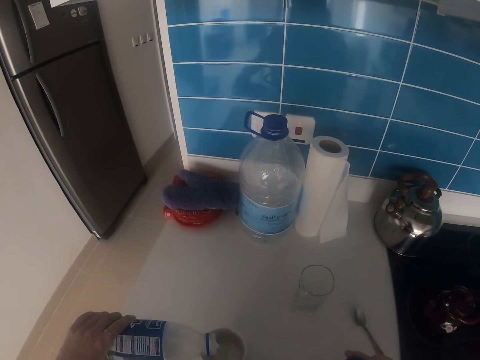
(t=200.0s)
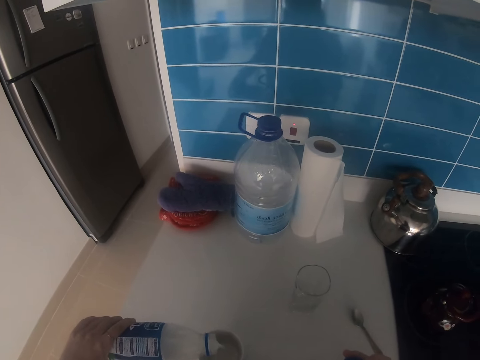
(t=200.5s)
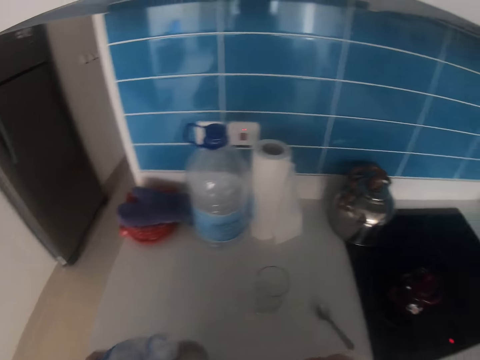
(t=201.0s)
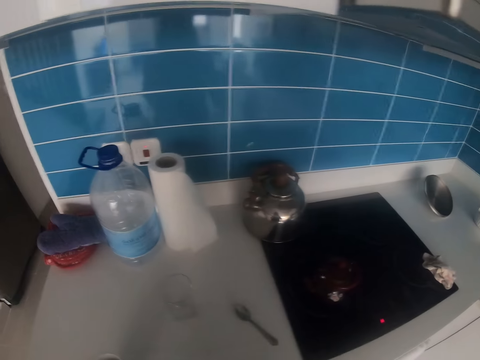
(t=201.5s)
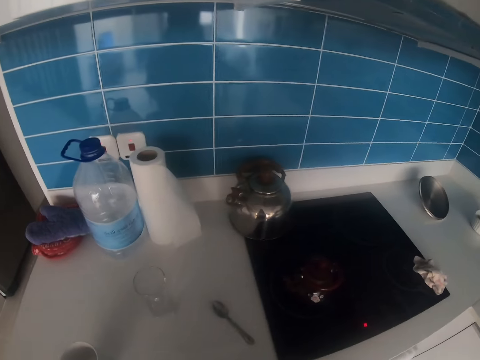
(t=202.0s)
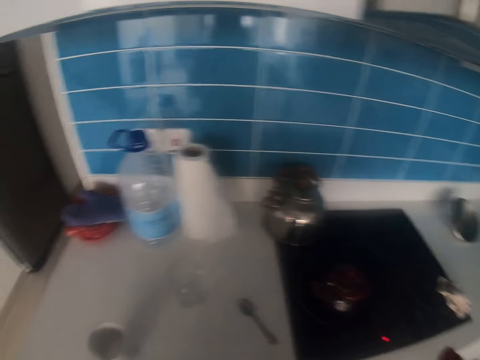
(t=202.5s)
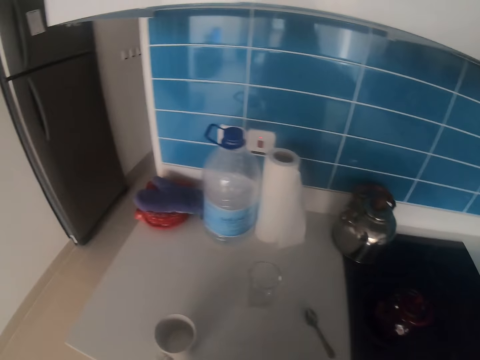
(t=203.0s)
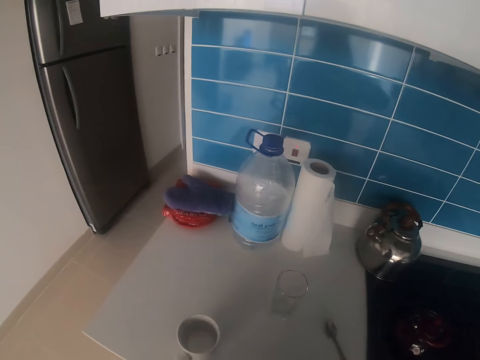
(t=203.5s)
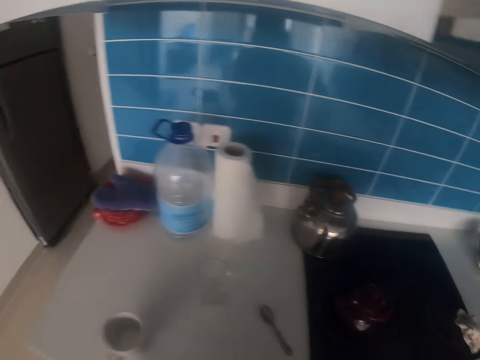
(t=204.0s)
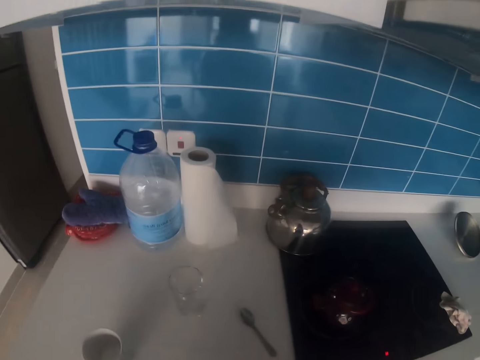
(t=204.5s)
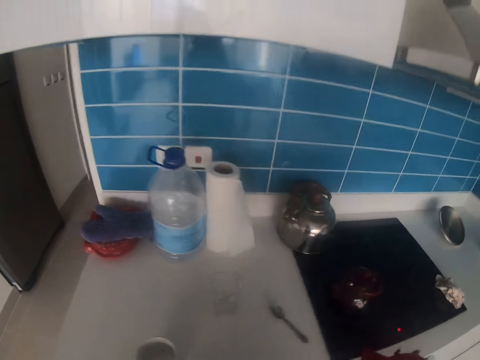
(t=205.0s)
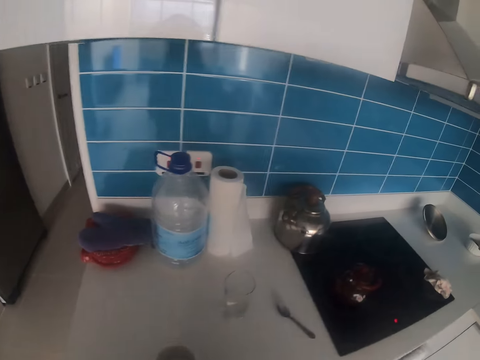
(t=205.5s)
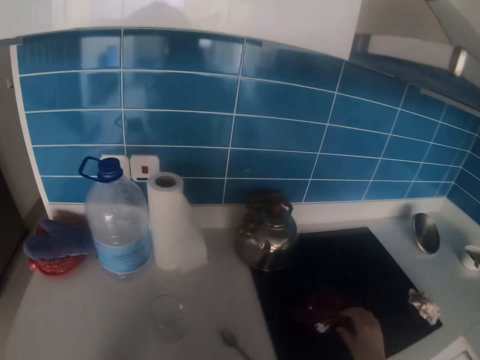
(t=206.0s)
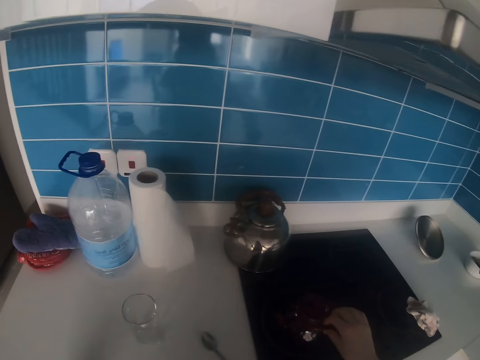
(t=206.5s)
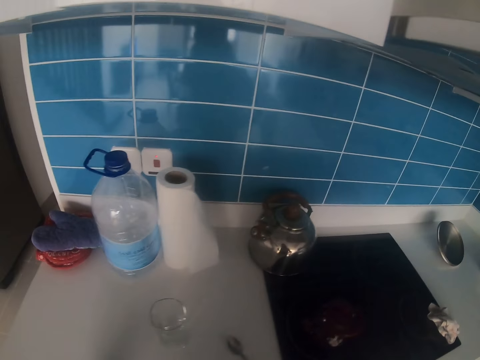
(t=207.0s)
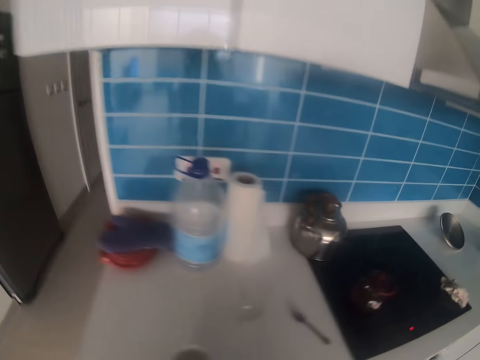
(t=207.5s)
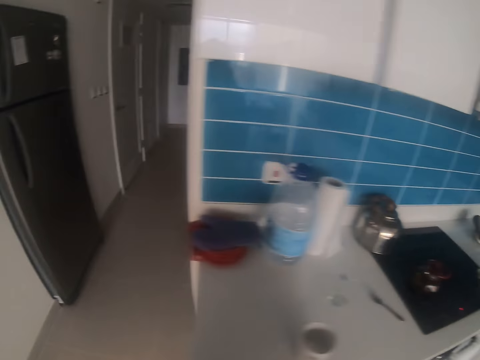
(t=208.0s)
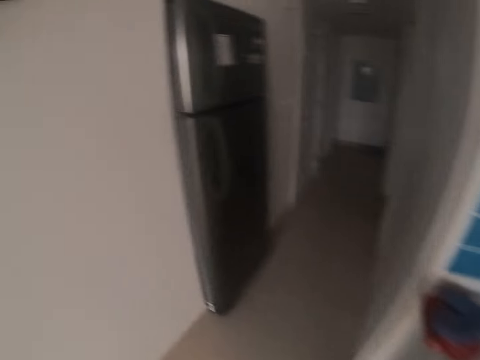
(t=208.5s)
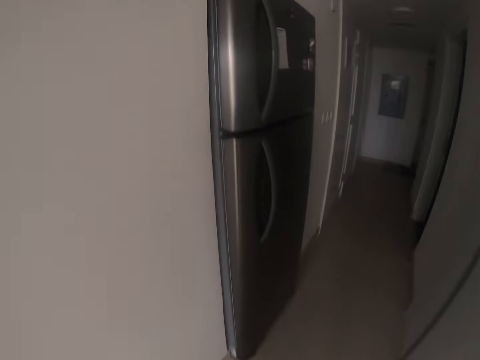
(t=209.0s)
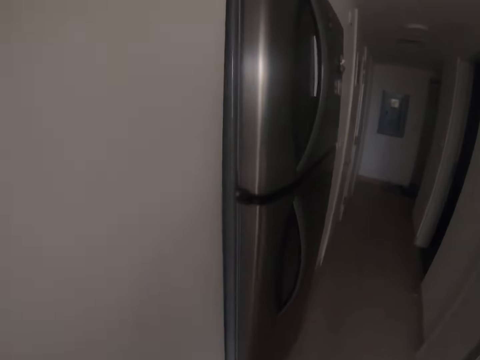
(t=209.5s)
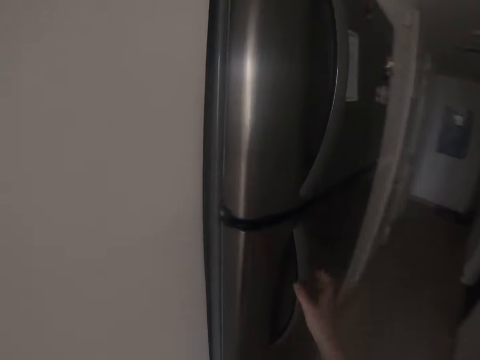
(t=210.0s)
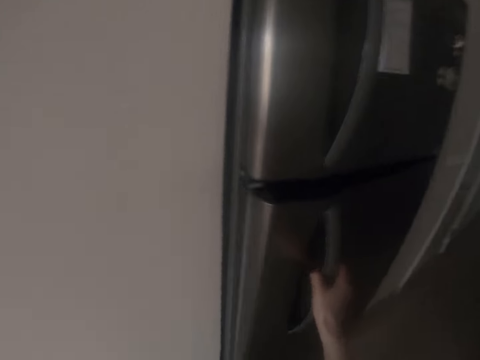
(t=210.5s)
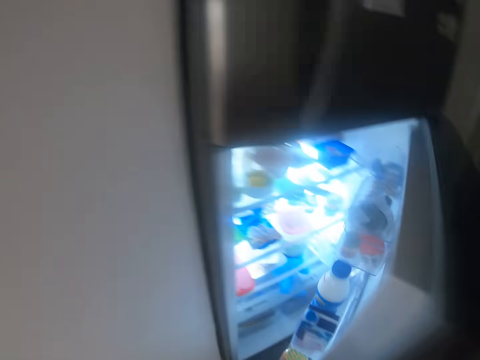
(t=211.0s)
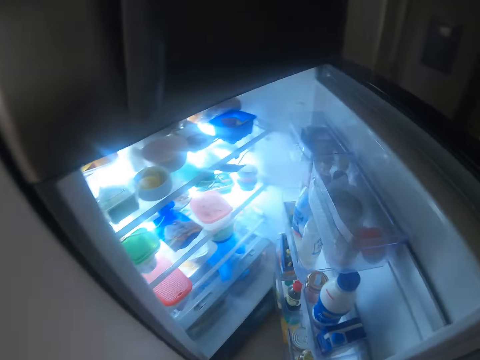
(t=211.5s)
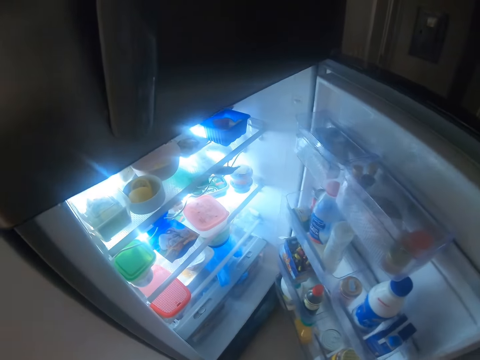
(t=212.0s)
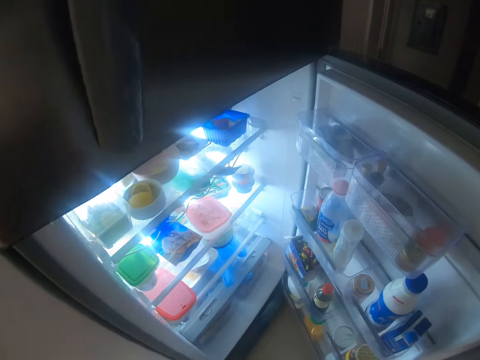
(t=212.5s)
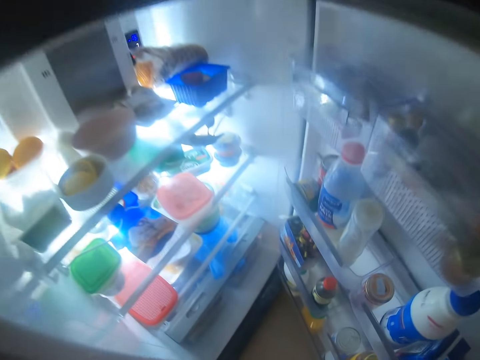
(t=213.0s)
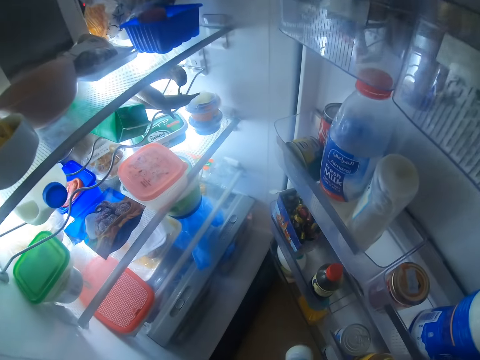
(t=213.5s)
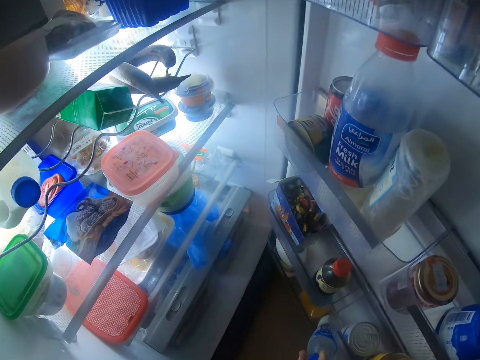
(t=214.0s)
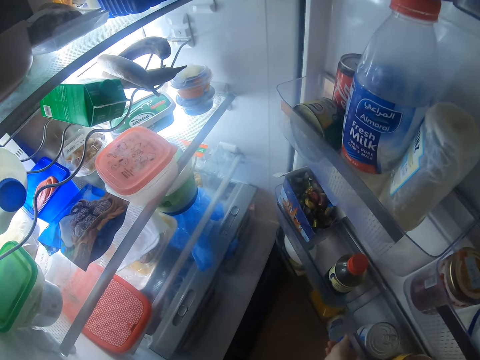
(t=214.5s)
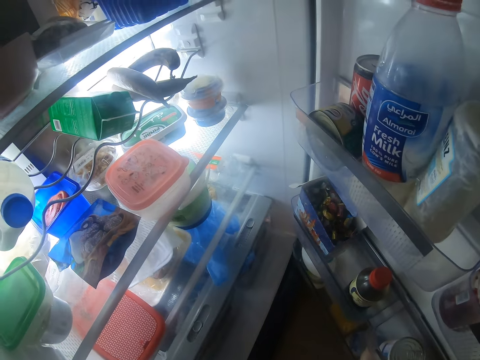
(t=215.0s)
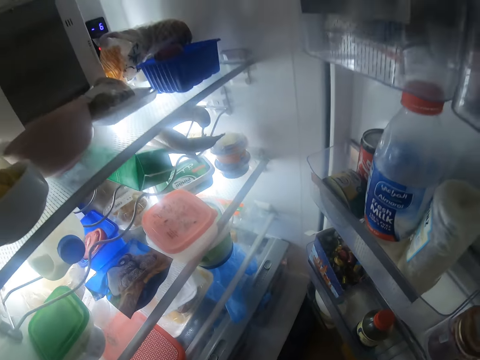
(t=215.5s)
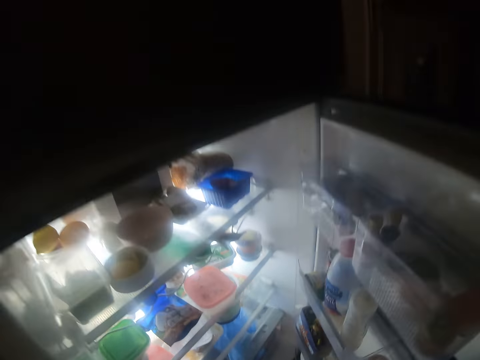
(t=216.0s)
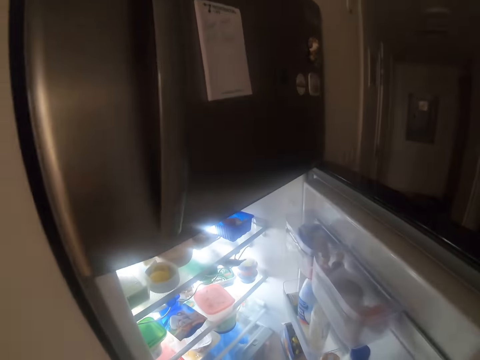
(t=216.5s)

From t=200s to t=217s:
The camera wearer stops pouring the milk. They look around. They close the bottle. They touch the teakettle. They walk toward the fridge. They open the fridge. They bend down. They put the milk in the fridge.

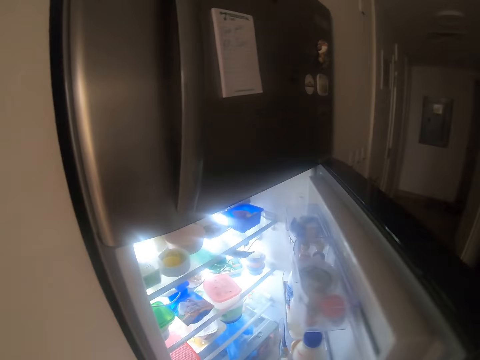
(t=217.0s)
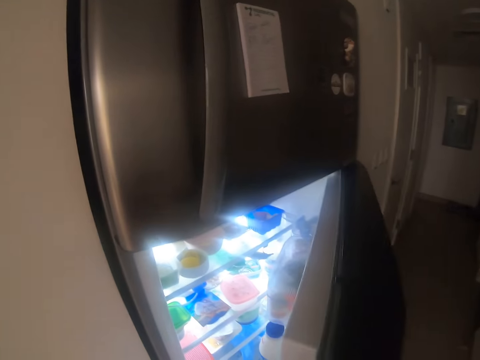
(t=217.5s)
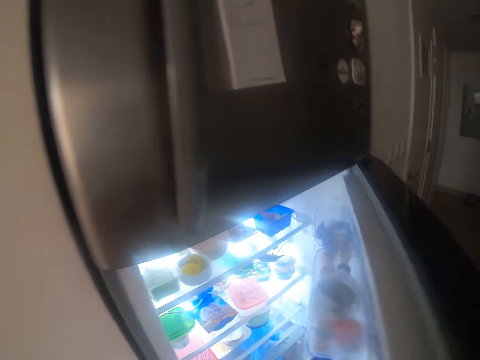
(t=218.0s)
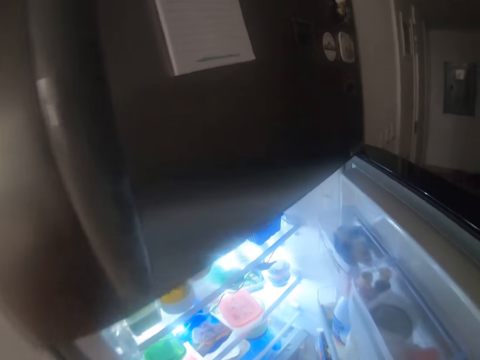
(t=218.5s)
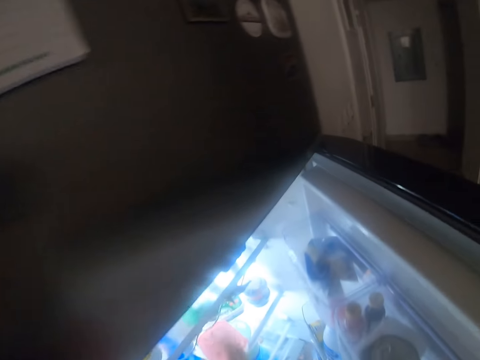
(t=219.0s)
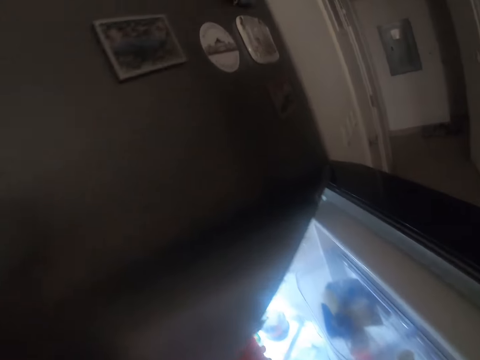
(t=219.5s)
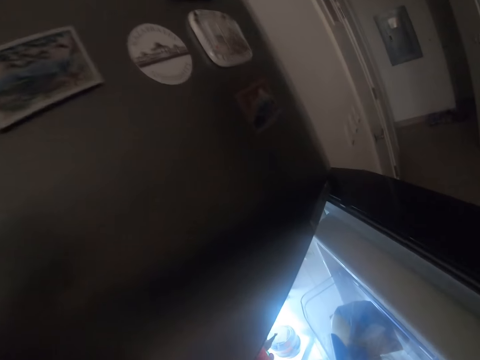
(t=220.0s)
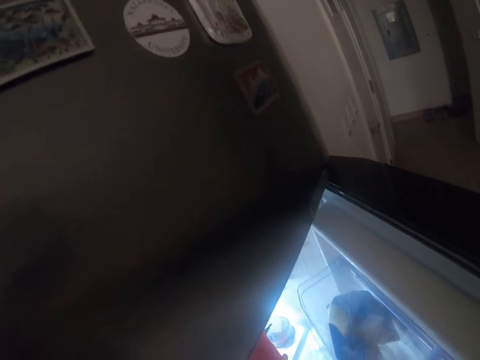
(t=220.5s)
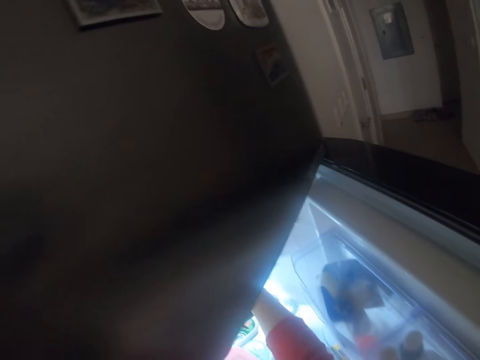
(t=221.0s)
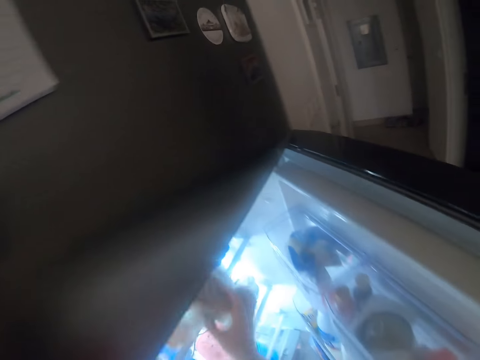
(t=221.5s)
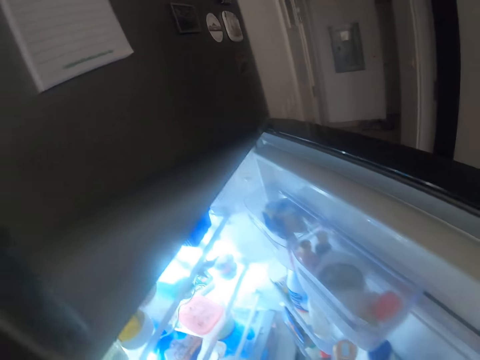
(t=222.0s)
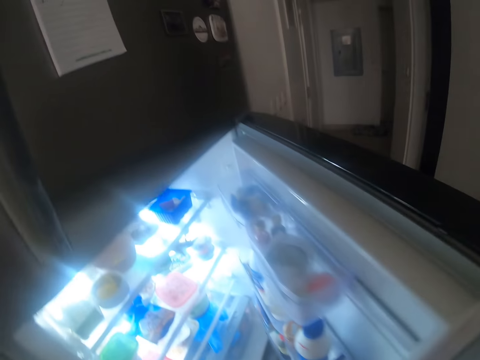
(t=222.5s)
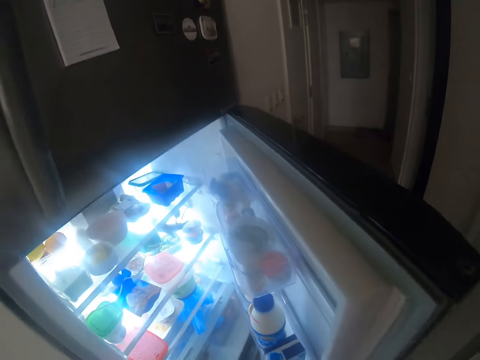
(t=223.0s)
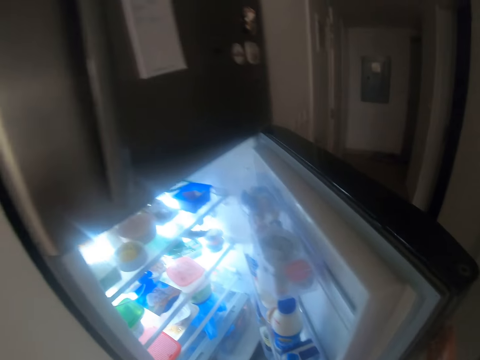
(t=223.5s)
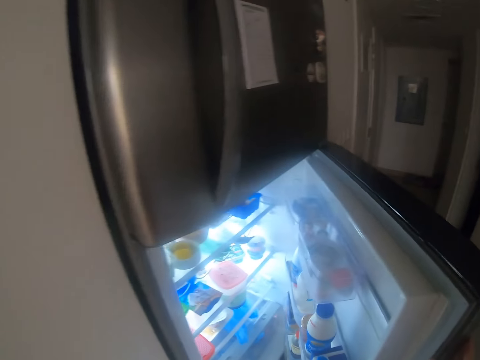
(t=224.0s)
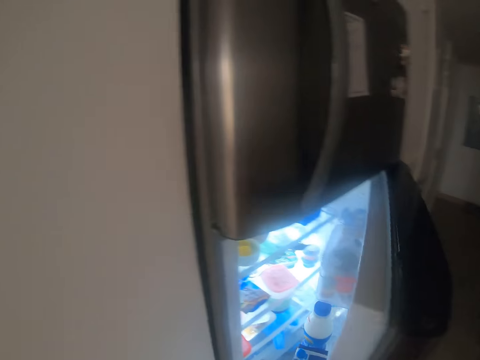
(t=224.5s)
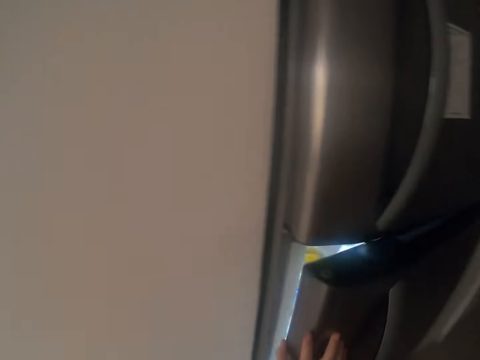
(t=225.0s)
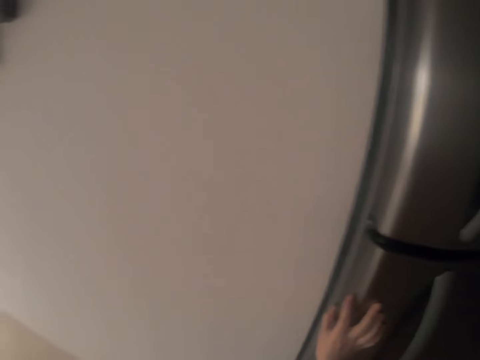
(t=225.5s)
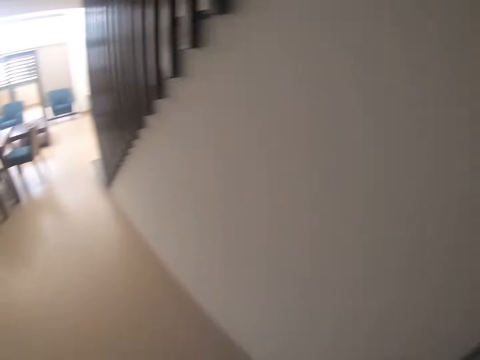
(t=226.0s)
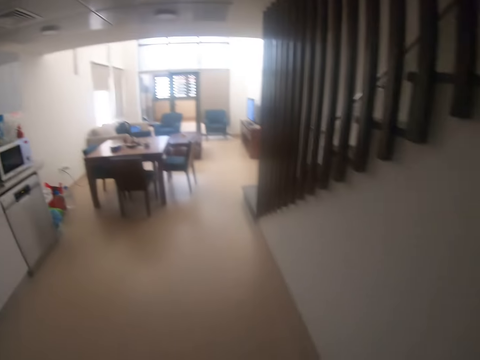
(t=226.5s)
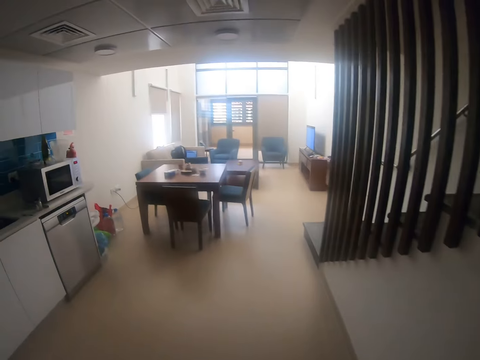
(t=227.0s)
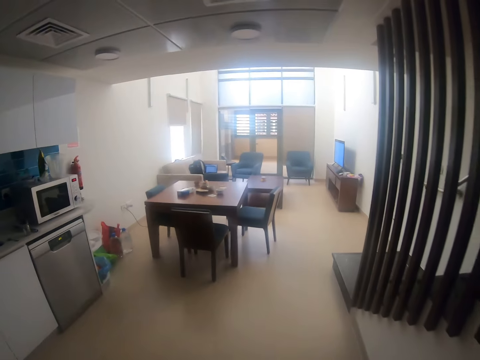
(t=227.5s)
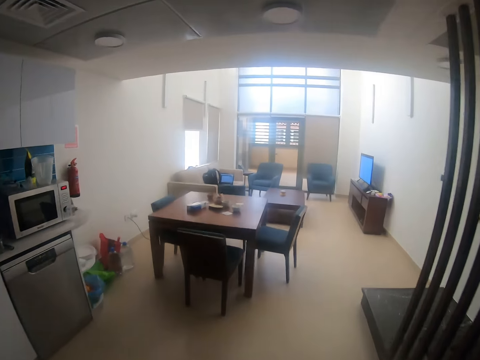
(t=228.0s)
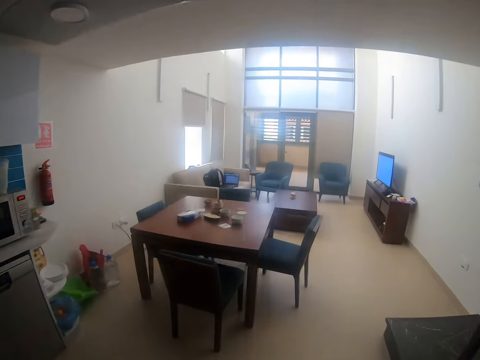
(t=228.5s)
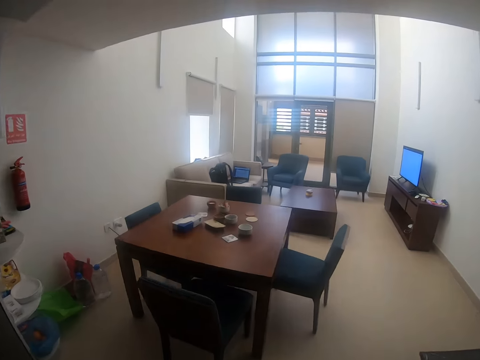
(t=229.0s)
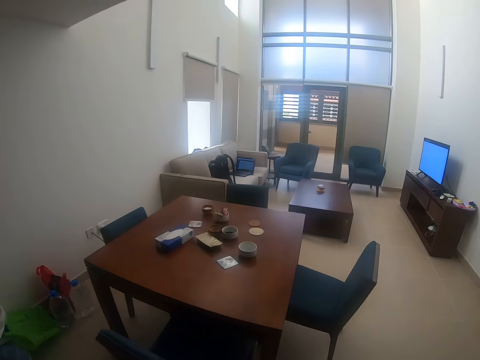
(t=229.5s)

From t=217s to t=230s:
The camera wearer takes a bag. They close the fridge. They walk toward the living room.
